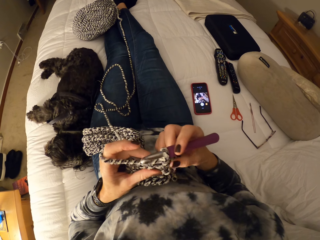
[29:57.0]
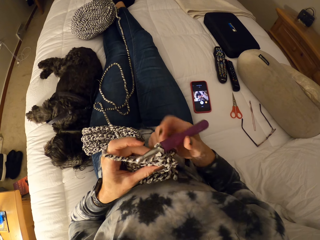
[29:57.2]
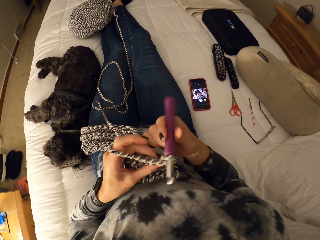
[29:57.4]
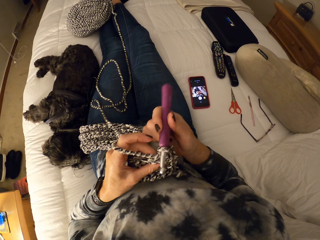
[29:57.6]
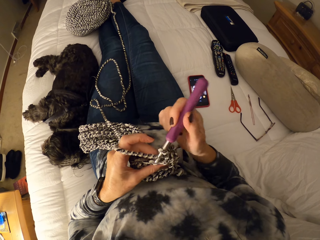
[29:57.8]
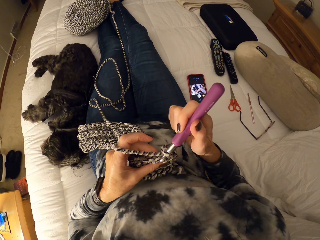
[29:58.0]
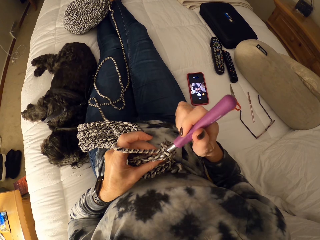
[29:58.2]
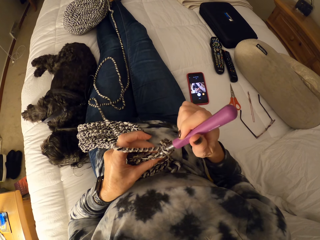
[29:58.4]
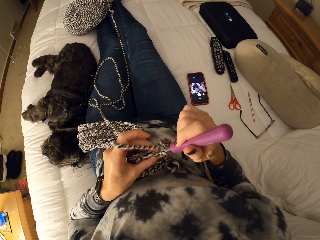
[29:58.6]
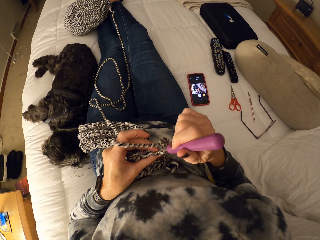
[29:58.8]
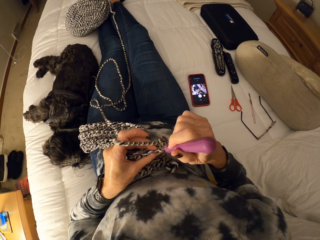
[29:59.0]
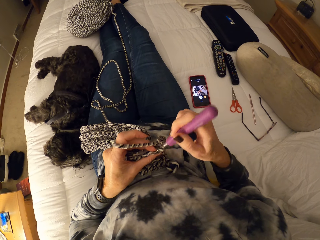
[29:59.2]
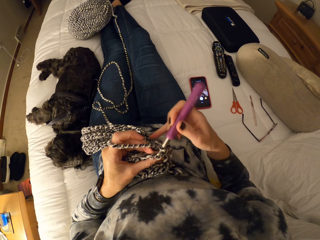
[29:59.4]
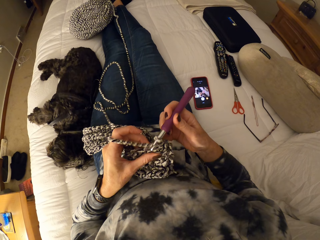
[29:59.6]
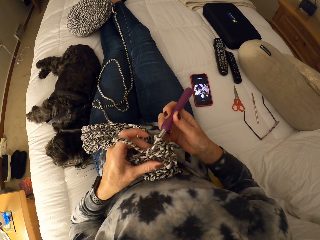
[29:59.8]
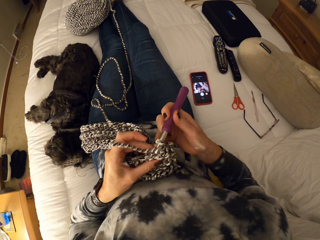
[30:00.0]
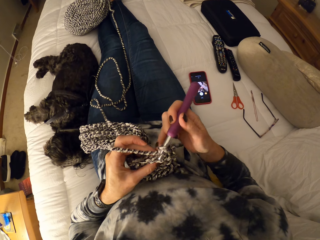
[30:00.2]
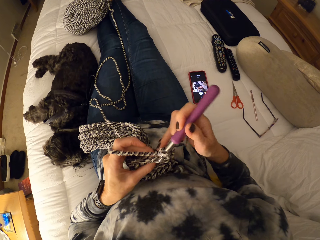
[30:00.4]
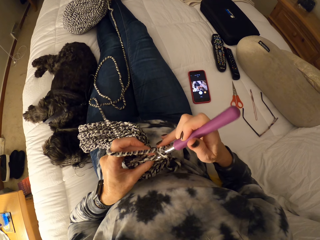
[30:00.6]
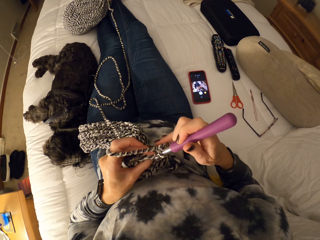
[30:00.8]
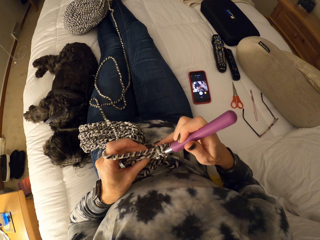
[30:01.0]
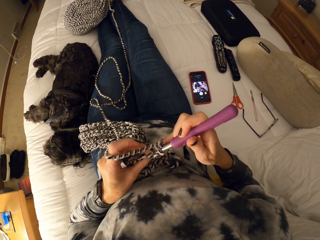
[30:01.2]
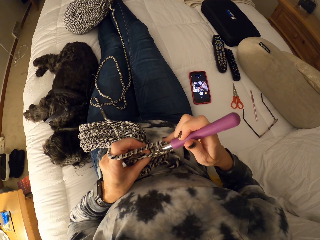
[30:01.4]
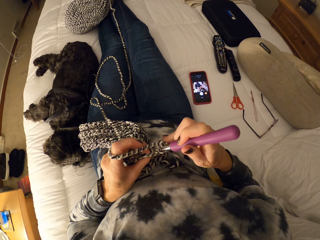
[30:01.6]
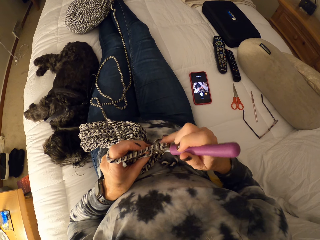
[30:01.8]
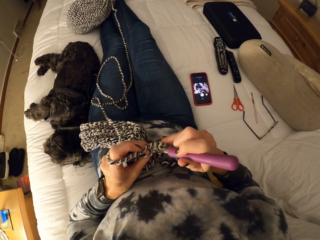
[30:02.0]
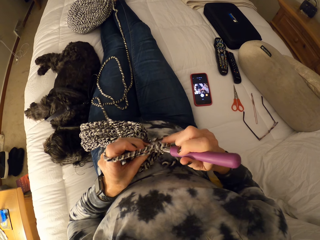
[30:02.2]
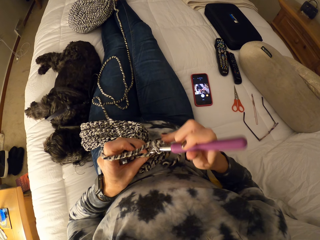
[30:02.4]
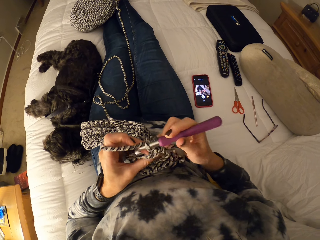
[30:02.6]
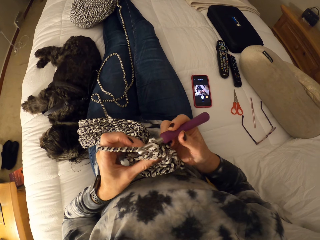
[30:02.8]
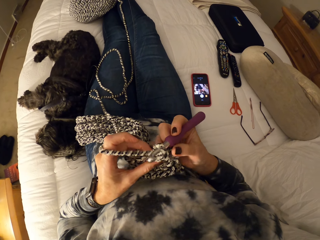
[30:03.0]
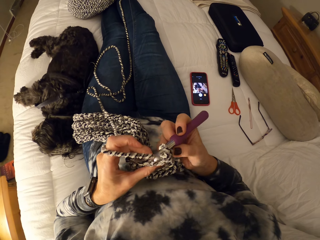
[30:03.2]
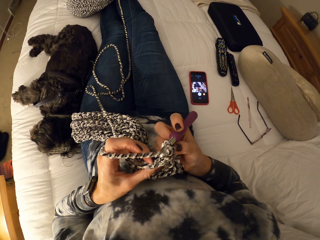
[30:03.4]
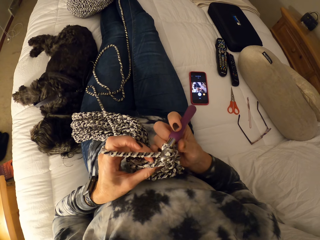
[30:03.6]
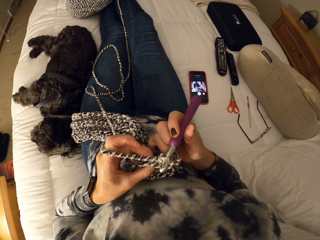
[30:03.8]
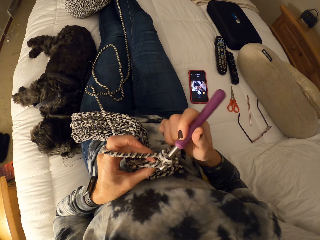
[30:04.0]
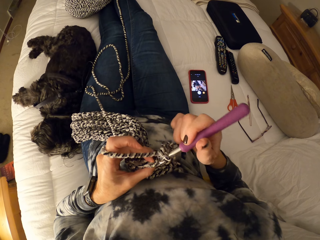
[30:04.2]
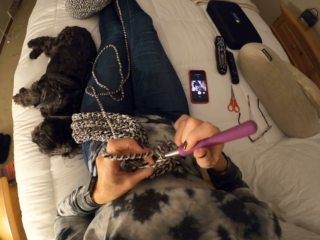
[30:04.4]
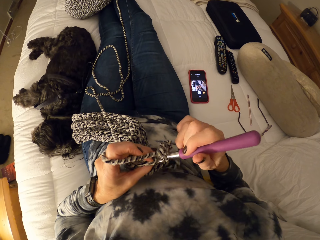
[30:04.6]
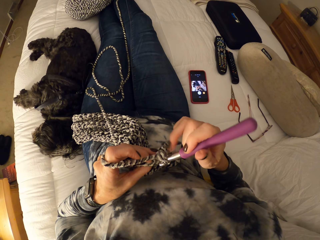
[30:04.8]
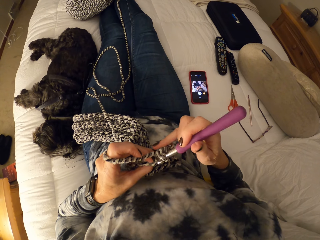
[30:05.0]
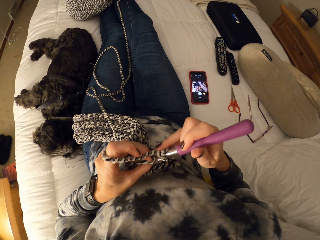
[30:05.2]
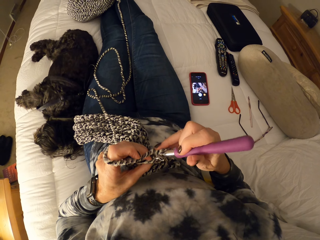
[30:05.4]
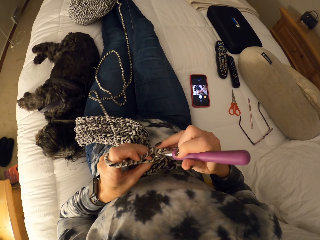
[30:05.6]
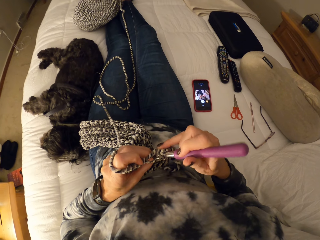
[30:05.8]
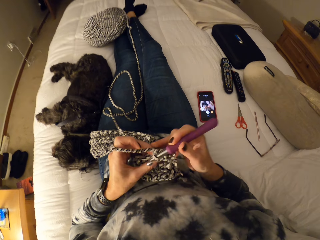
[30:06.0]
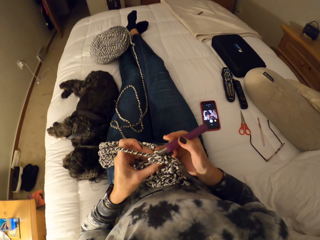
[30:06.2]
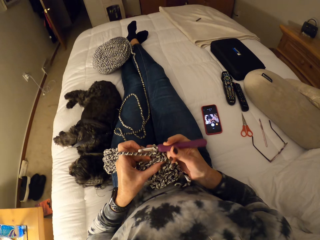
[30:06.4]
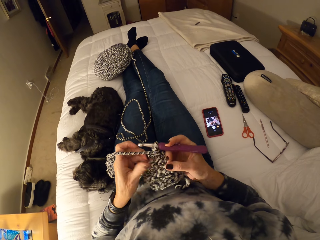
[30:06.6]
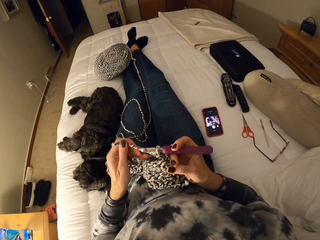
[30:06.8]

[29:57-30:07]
The camera wearer tries crocheting the yarn. They stretch a piece of scarf and crochet the piece of scarf.

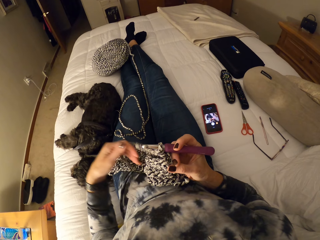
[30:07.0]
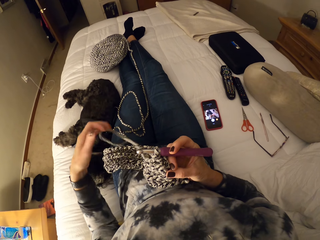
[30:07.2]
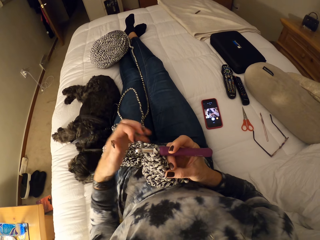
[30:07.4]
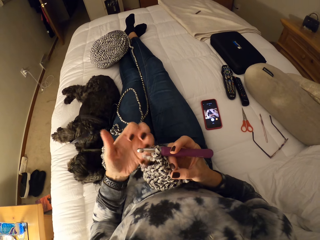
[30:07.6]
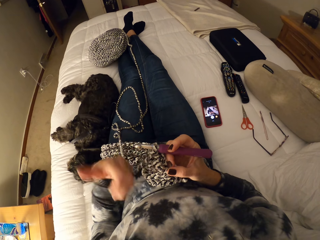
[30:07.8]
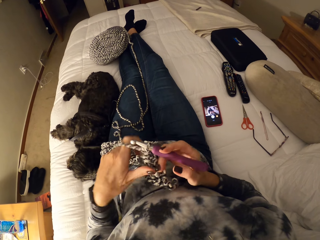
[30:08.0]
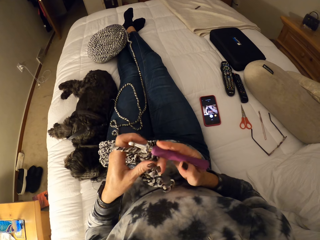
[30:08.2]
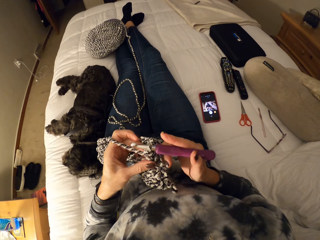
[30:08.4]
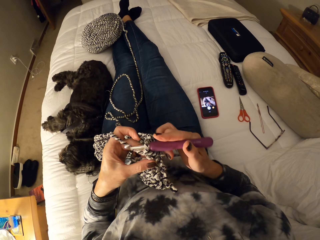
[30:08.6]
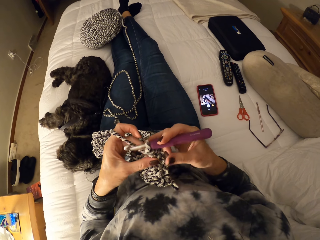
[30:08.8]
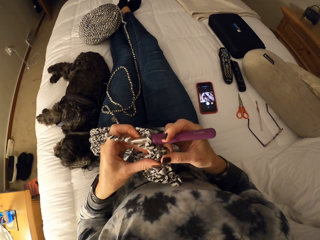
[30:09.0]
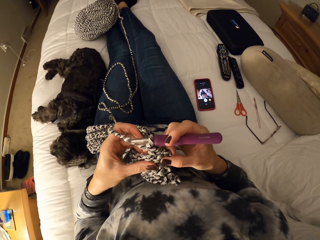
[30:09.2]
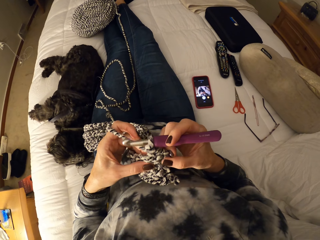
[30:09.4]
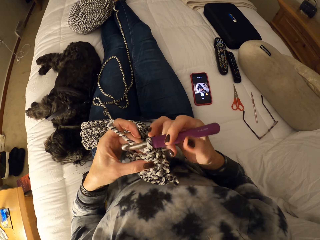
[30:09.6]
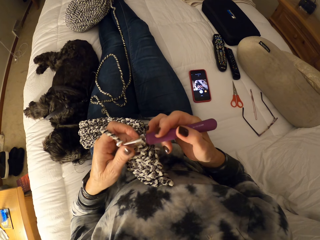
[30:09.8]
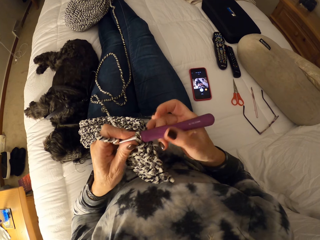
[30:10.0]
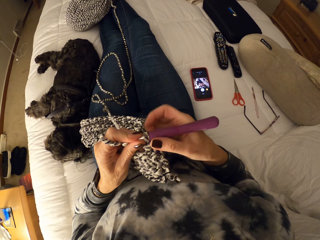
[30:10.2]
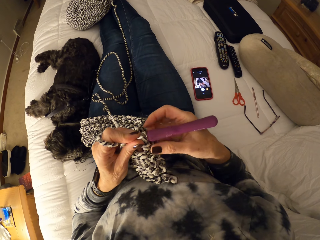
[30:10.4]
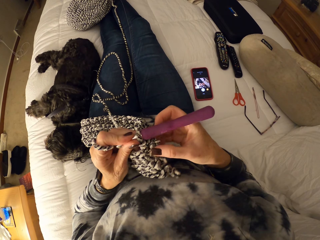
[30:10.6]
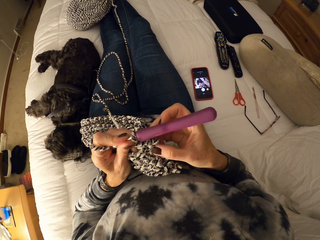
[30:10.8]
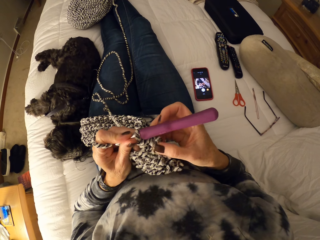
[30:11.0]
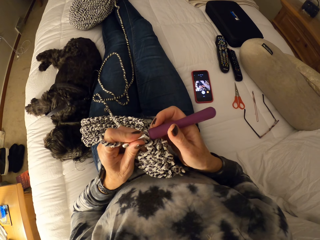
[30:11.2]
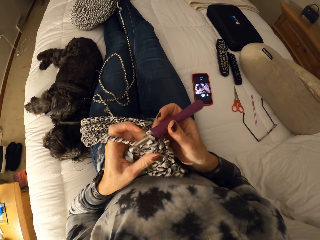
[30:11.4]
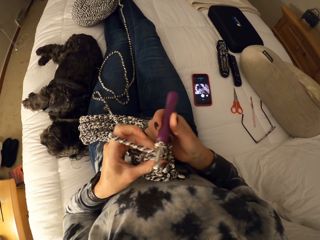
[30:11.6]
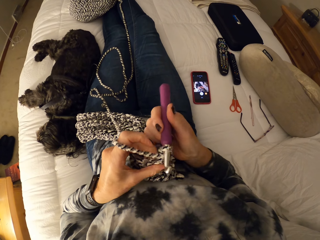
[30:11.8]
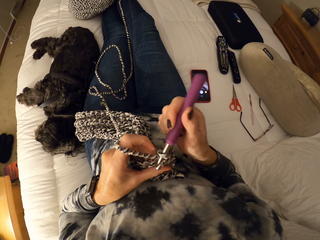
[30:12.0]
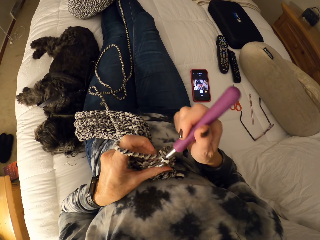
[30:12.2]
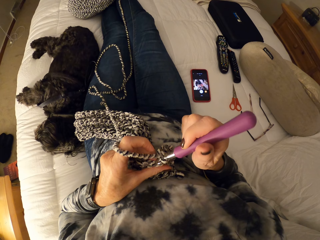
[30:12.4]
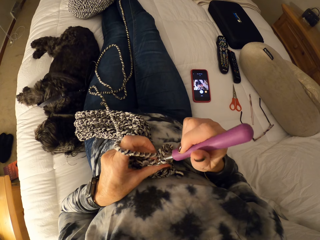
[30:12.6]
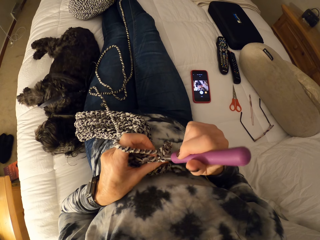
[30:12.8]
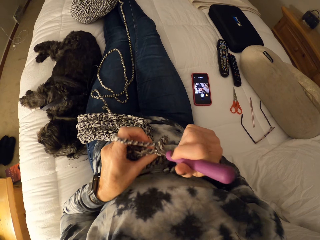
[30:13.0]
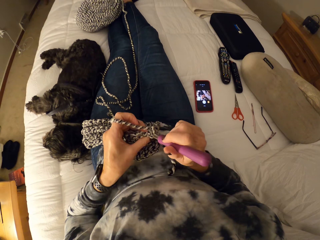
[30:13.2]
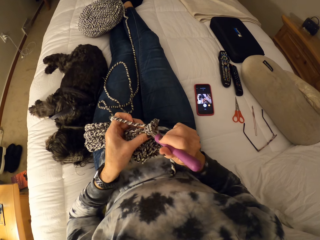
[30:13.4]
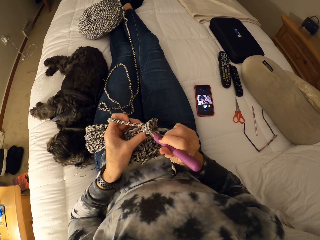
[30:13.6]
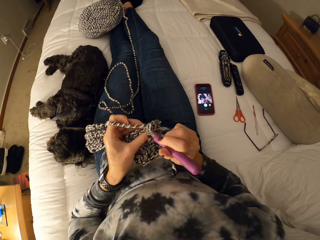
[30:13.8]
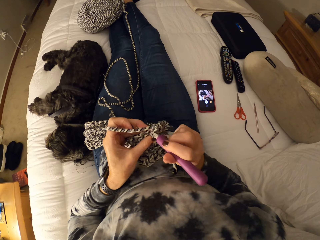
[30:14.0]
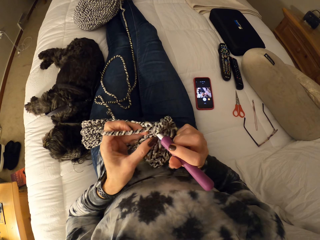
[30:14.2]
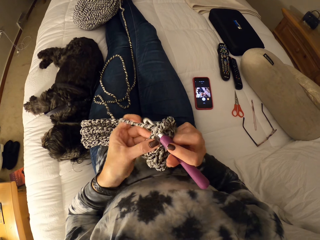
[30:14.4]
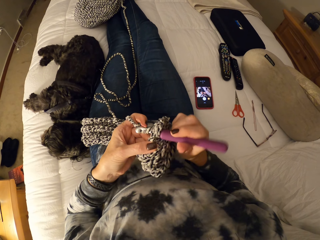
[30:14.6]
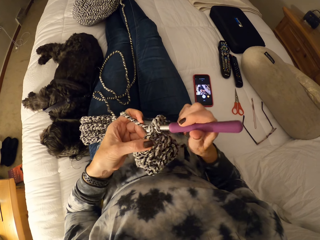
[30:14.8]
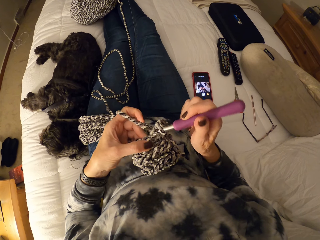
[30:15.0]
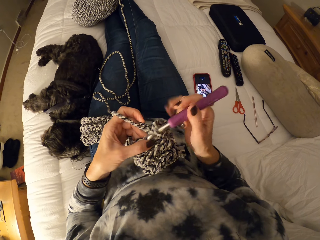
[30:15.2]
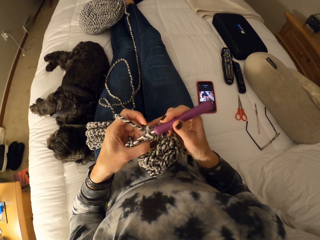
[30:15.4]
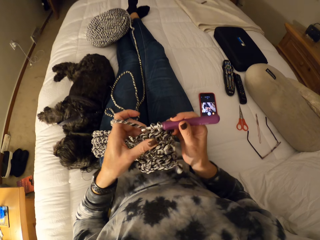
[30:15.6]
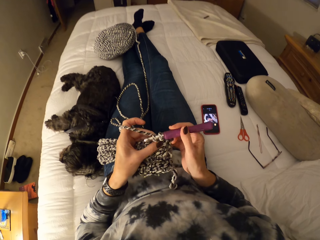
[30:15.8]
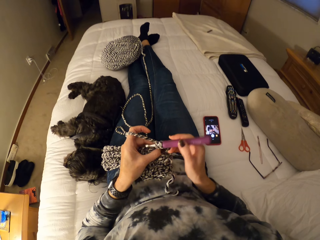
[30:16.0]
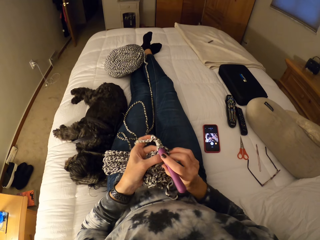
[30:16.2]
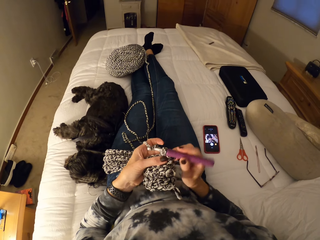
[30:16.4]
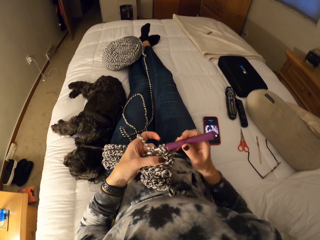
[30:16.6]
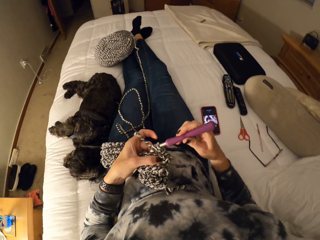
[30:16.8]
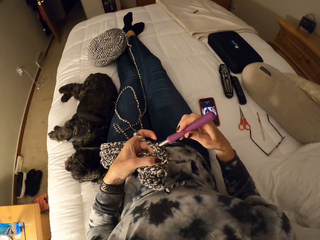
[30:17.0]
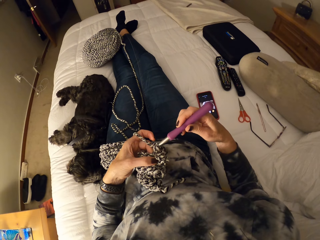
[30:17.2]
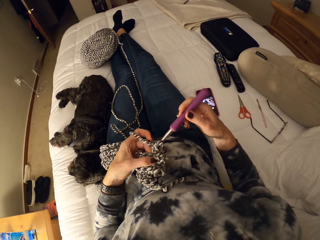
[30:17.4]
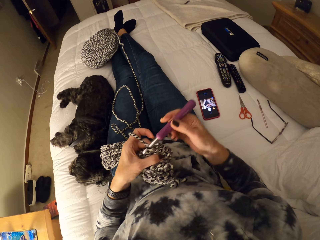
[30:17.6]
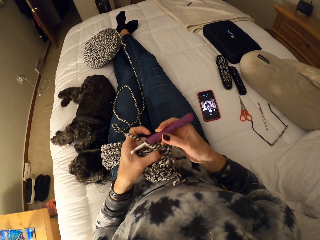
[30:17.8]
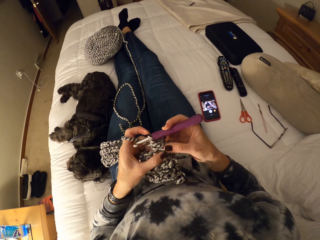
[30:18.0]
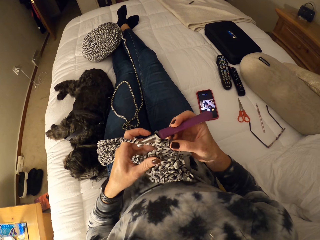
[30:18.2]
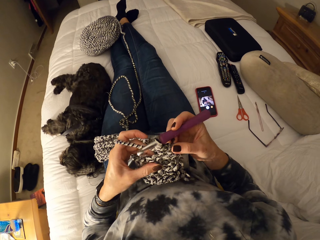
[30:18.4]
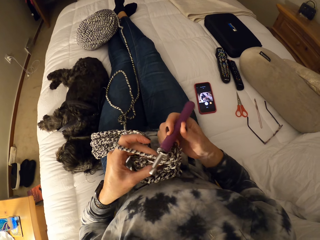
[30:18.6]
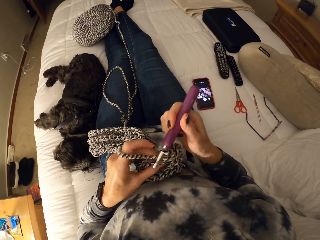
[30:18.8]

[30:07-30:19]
The camera wearer unwinds the yarn from her left fingers. She winds the yarn on her left fingers. She stretches a piece of scarf. She adjusts the crochet with both hands. She crochets the piece of scarf.
